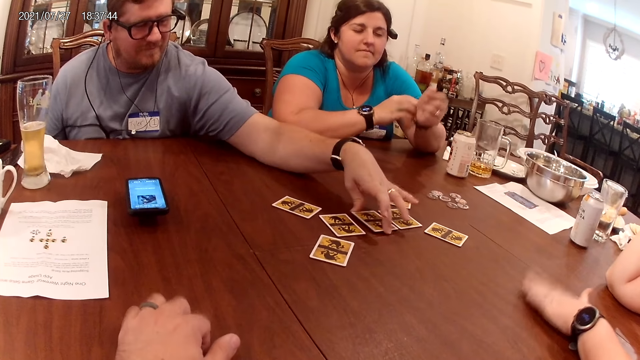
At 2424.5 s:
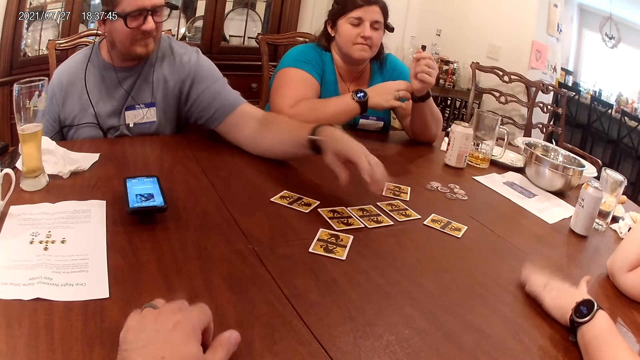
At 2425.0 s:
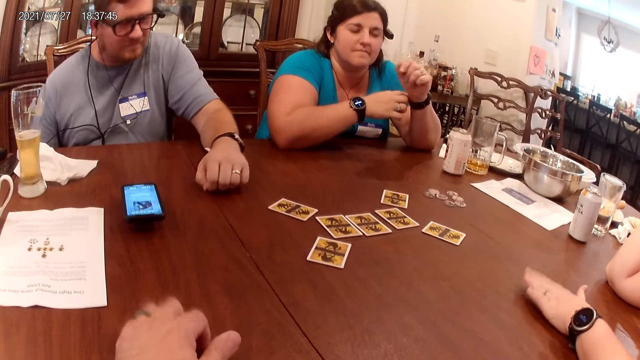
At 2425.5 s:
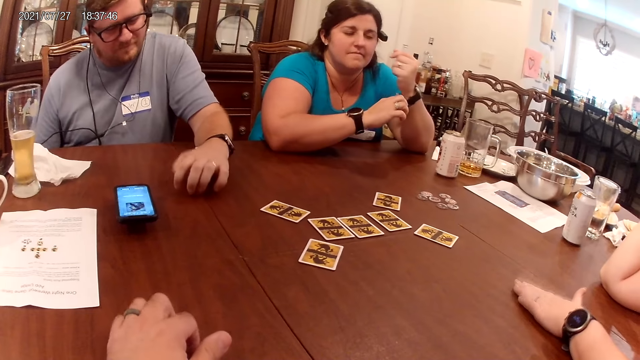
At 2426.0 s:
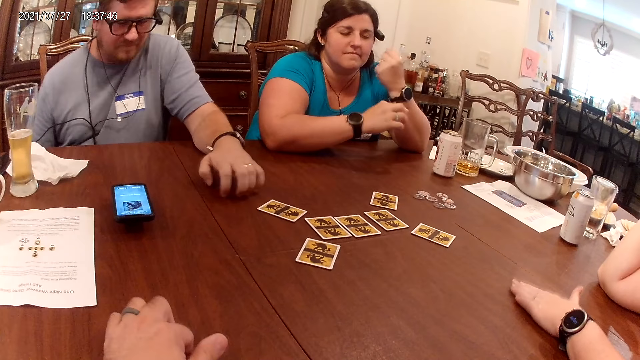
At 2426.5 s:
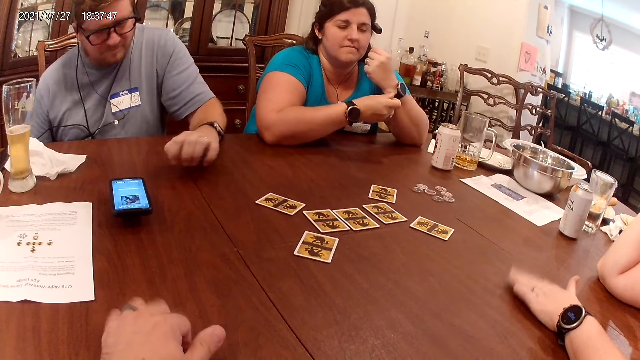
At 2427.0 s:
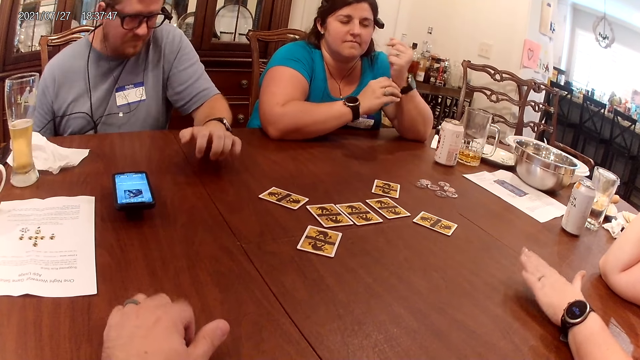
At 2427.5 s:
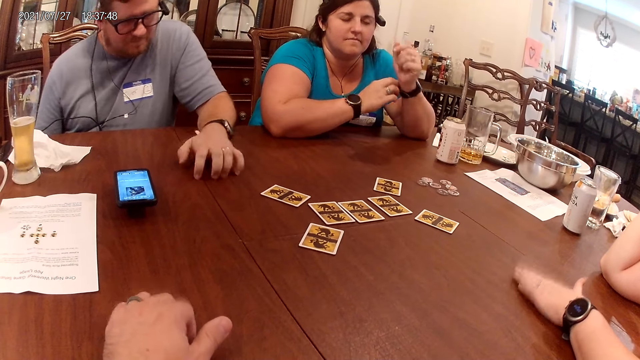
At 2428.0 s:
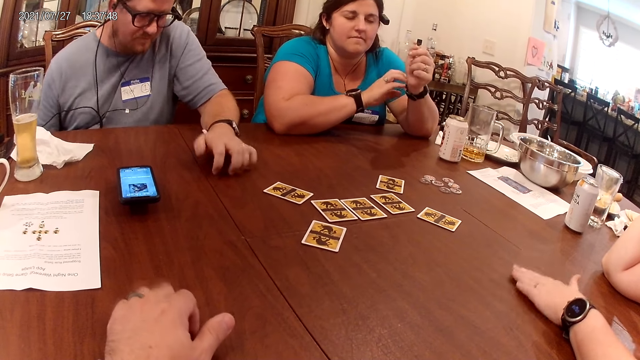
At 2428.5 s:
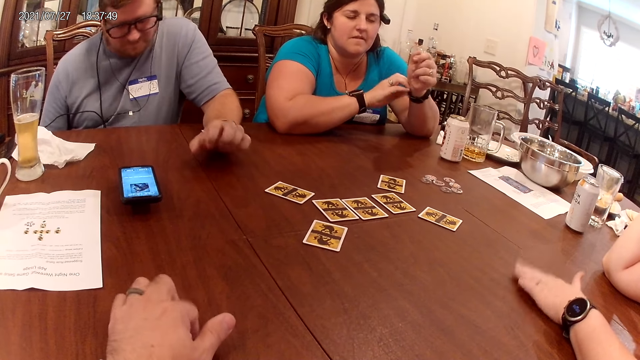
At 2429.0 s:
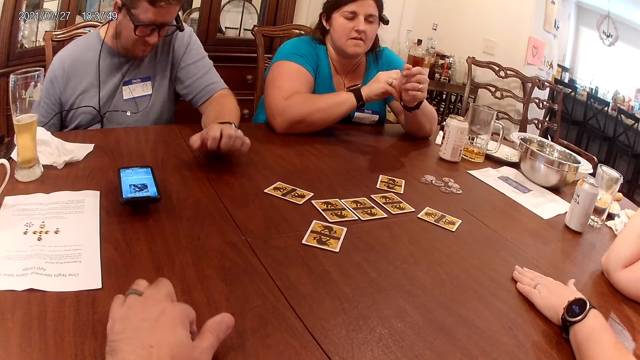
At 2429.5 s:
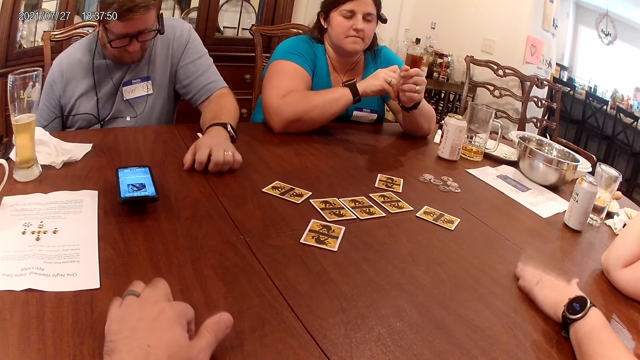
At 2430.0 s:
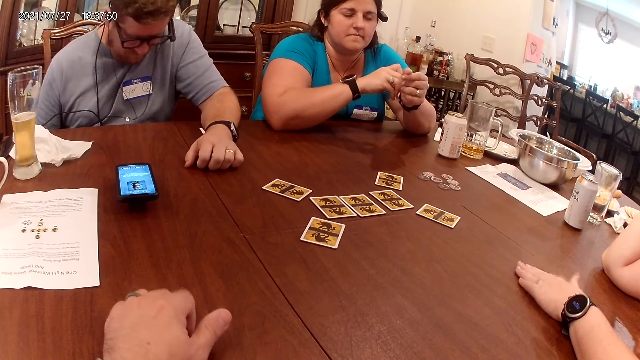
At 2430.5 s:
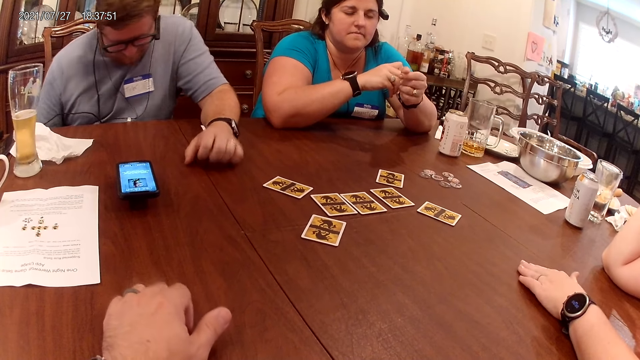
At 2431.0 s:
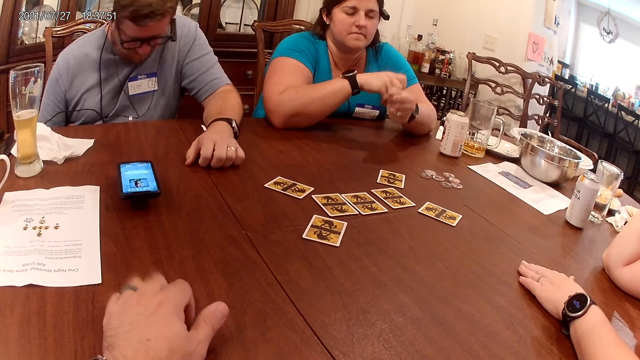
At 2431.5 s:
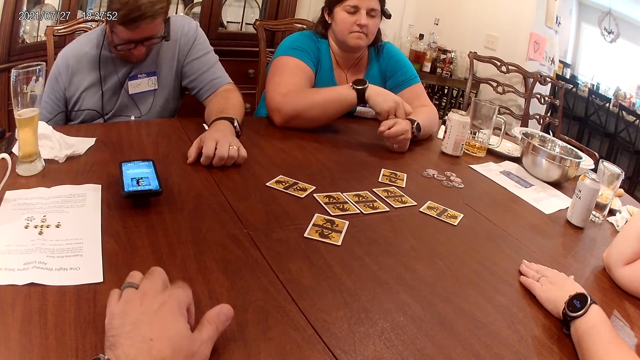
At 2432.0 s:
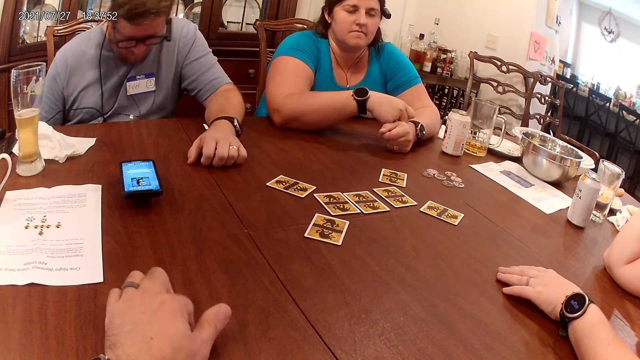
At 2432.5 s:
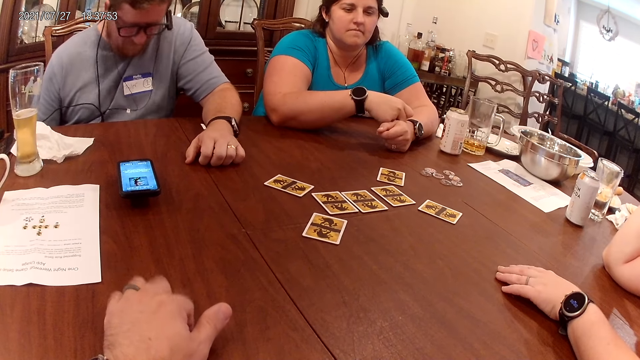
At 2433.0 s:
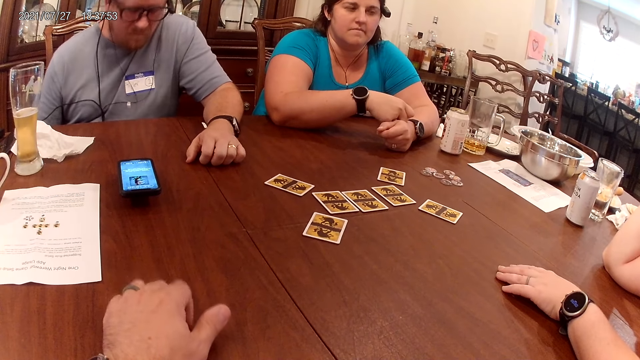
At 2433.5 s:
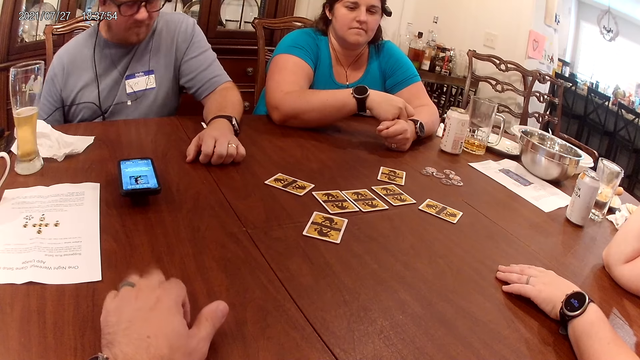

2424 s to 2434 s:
The man drops the card on the table and taps his left hand on the table. A woman drops her left hand on the table.

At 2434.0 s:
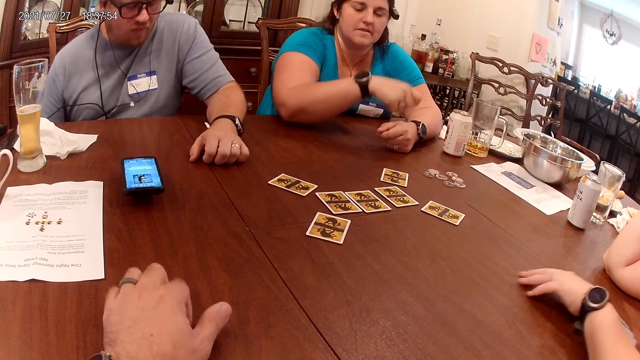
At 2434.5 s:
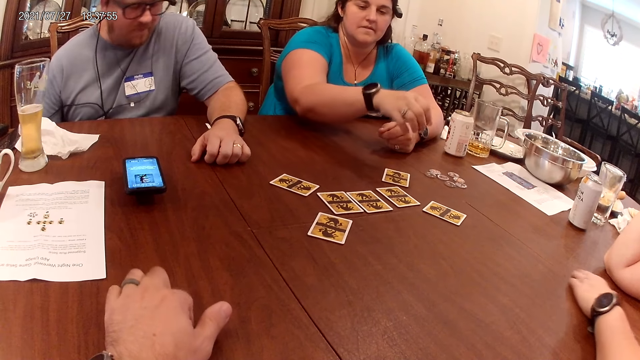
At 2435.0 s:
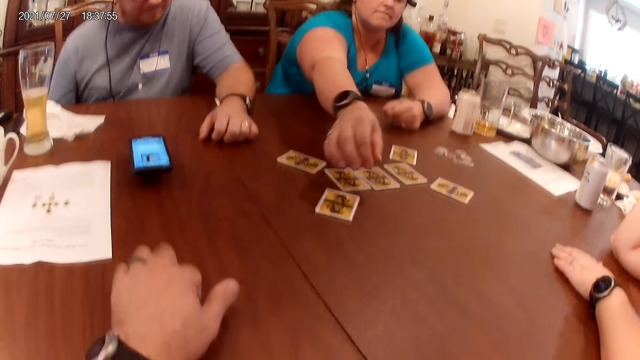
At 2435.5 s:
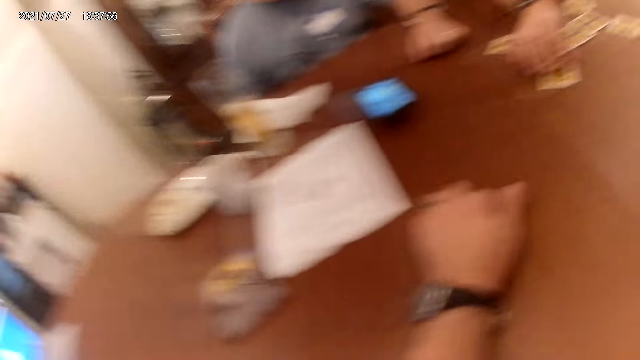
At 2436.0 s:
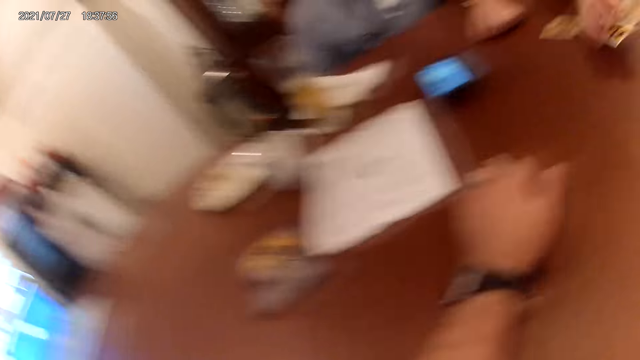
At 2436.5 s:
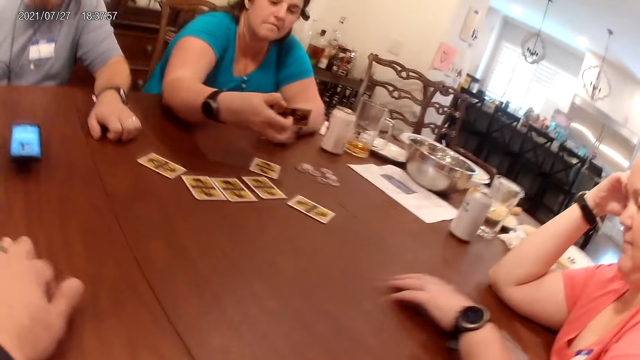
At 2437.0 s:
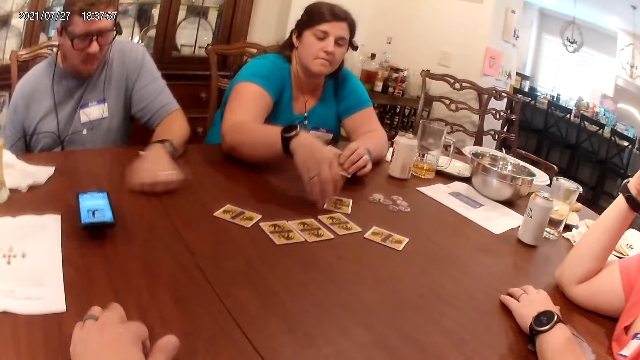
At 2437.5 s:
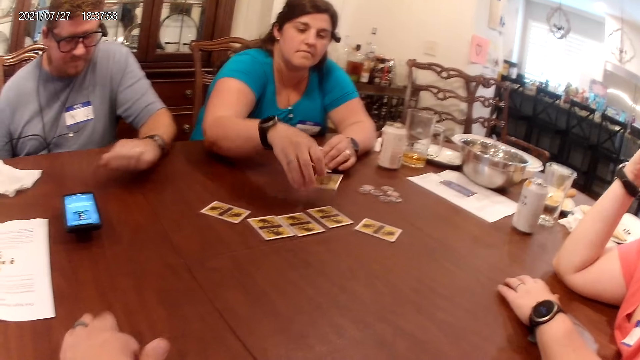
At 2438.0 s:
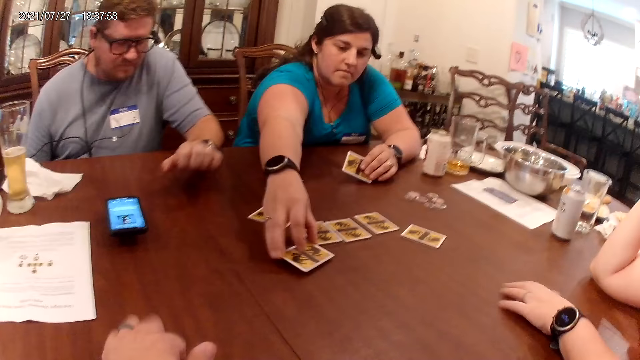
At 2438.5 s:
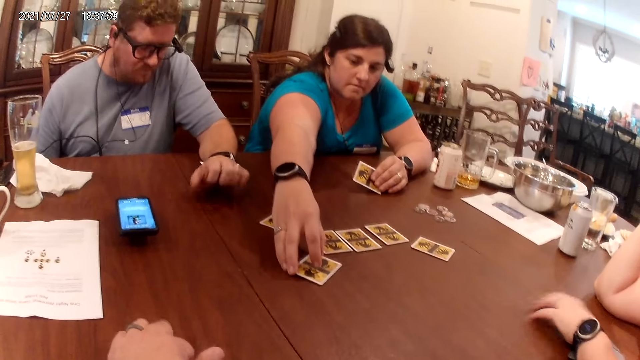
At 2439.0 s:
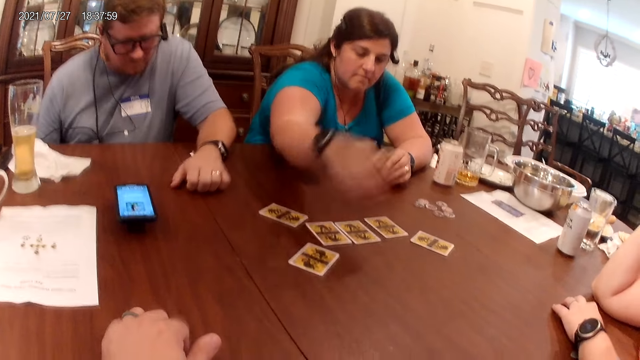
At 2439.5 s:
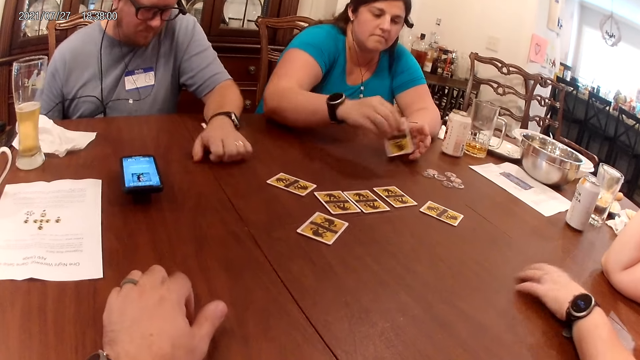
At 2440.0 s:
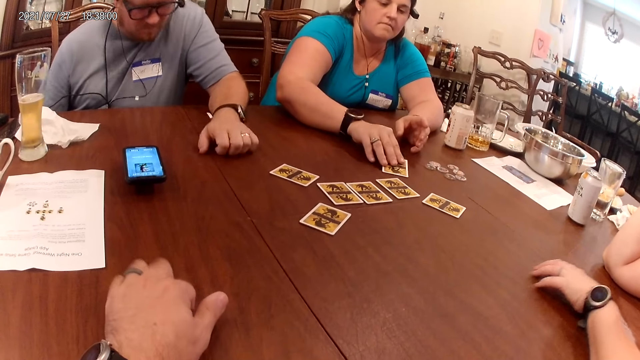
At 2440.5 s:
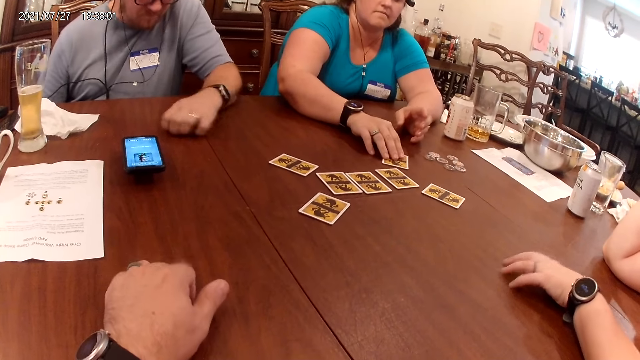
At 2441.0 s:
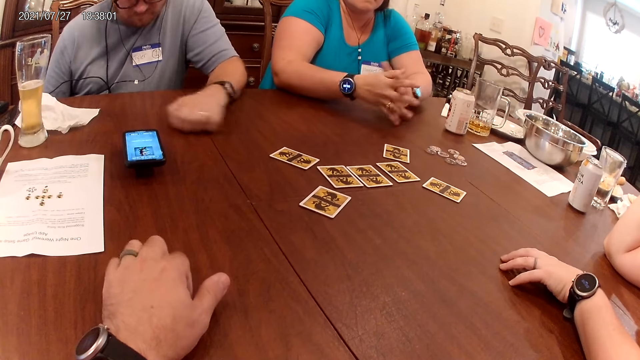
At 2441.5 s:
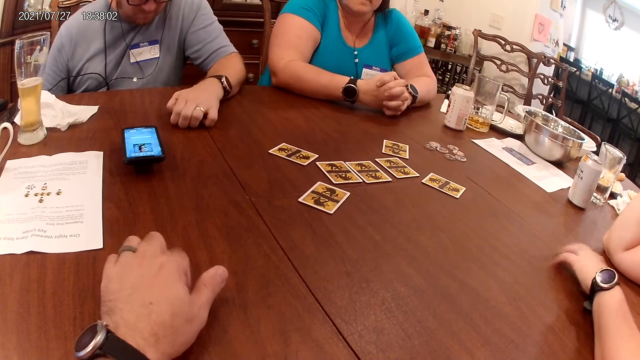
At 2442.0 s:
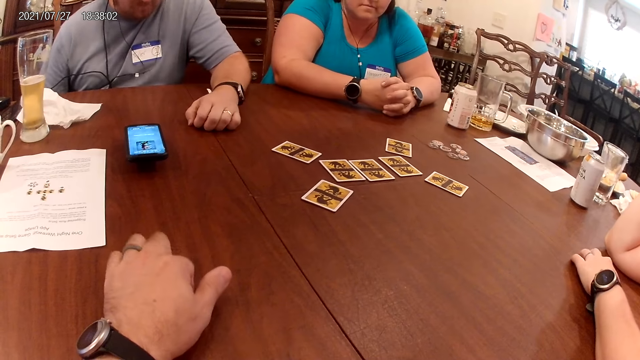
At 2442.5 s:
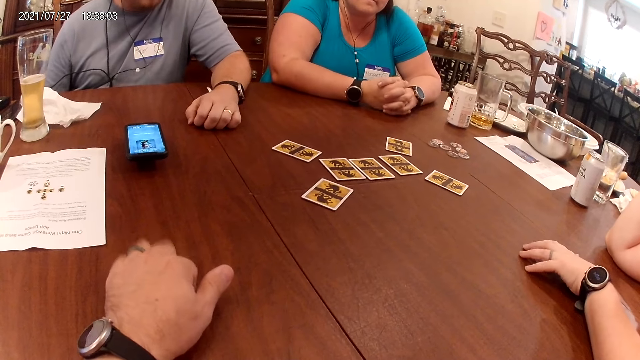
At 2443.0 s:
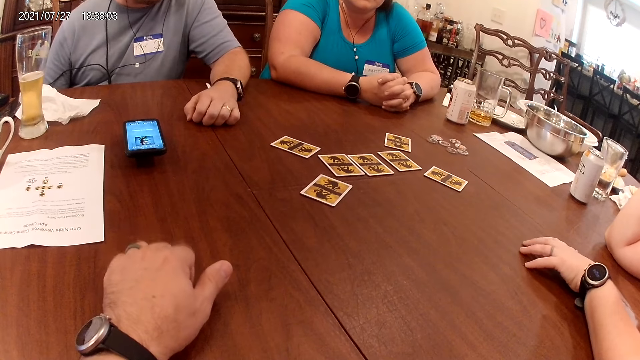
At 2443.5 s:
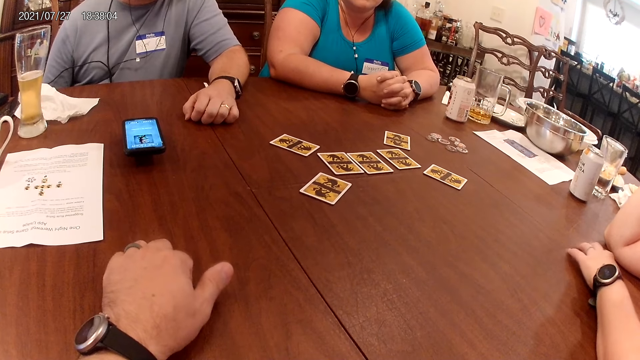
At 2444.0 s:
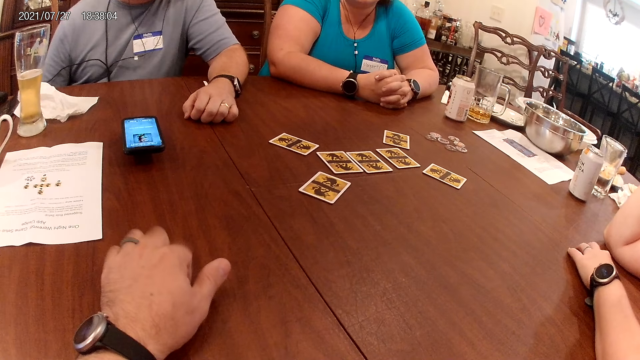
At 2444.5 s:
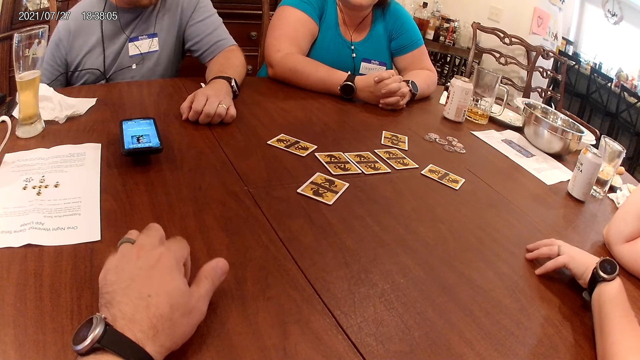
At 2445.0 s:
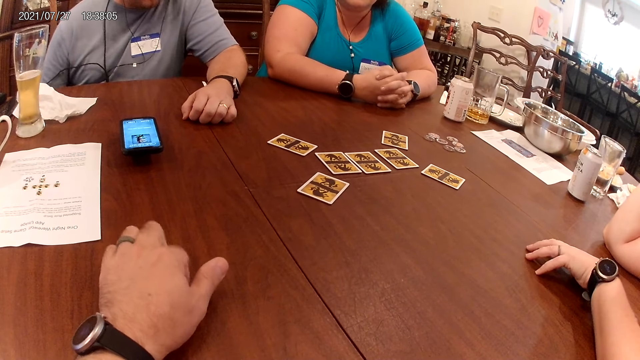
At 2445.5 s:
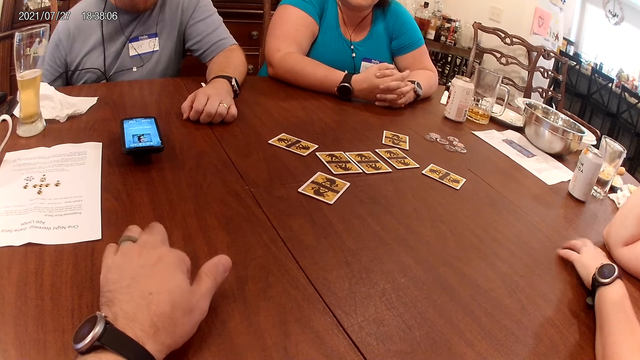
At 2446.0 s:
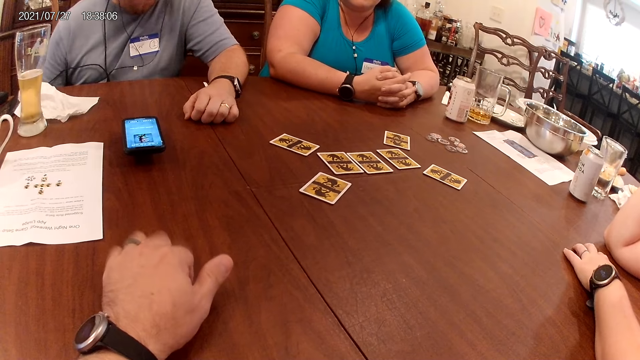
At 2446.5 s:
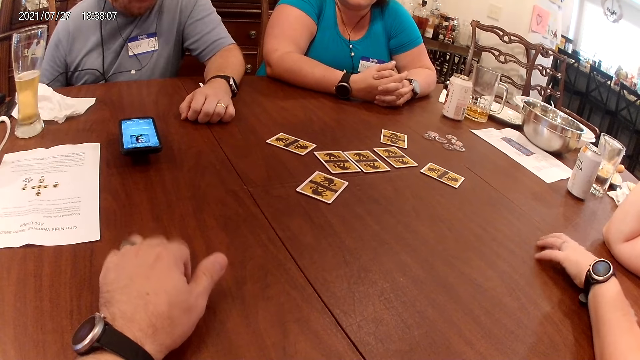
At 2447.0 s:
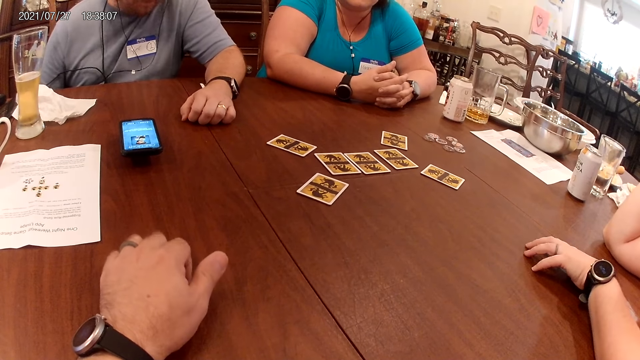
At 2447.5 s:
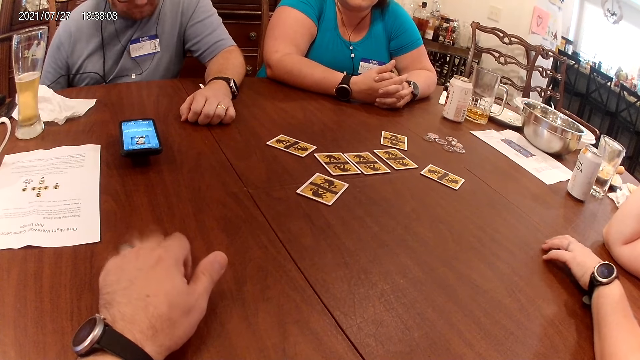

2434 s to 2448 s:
The woman arranges the cards on the table and picks up a card on the table with her right hand. The woman switches the card to her left hand, moves the card on the table with her right hand, and drops the card on the table.
